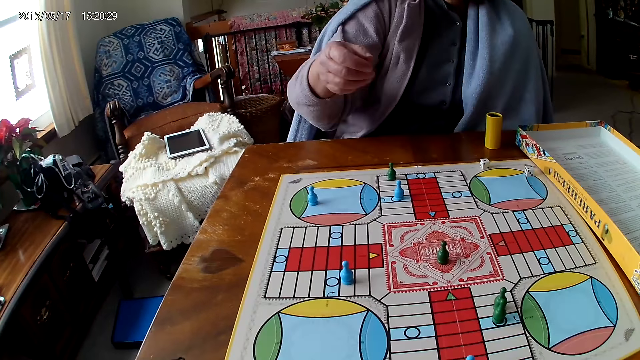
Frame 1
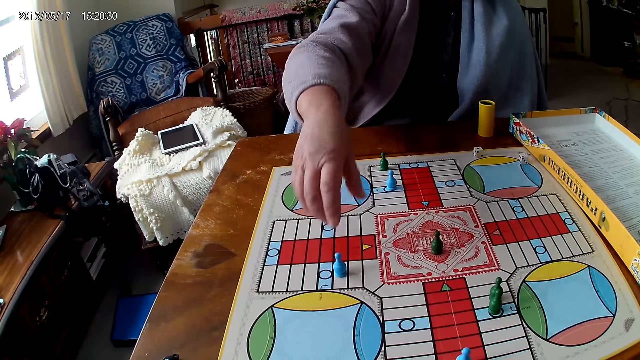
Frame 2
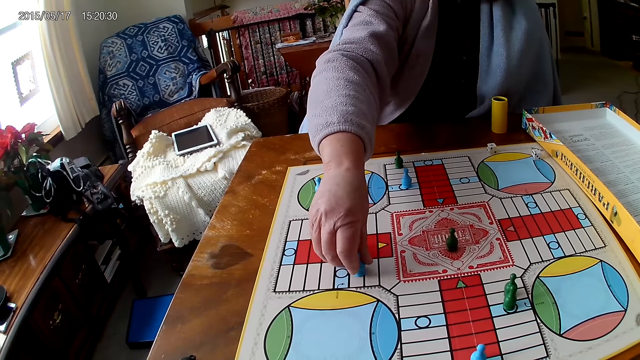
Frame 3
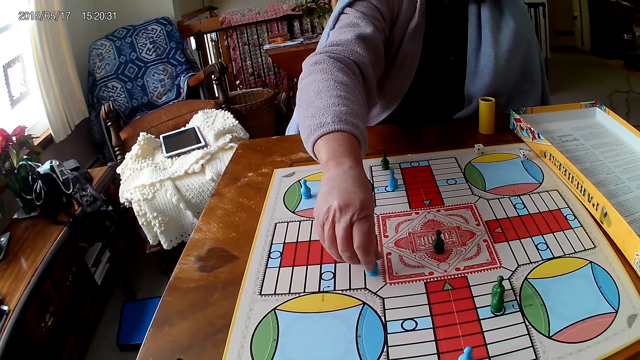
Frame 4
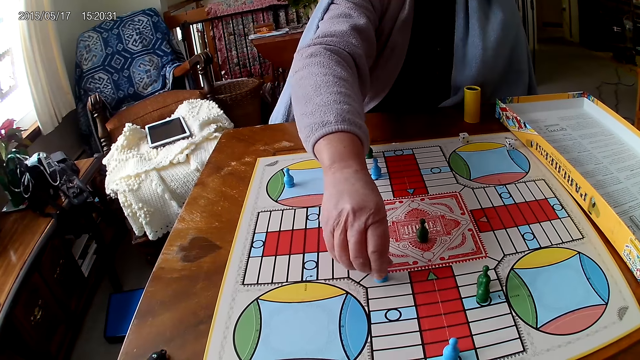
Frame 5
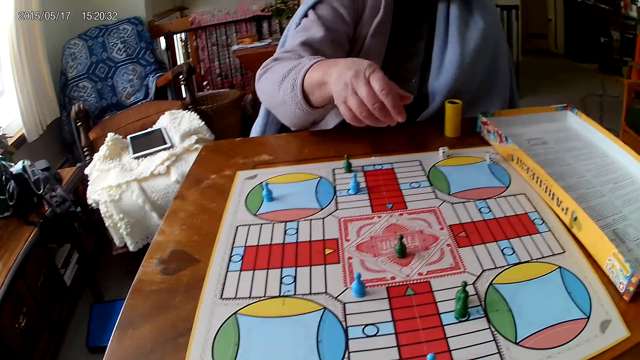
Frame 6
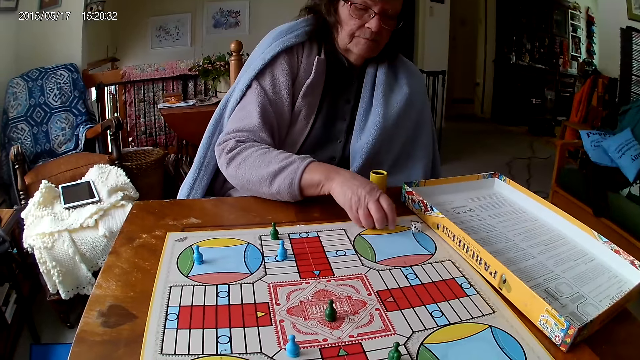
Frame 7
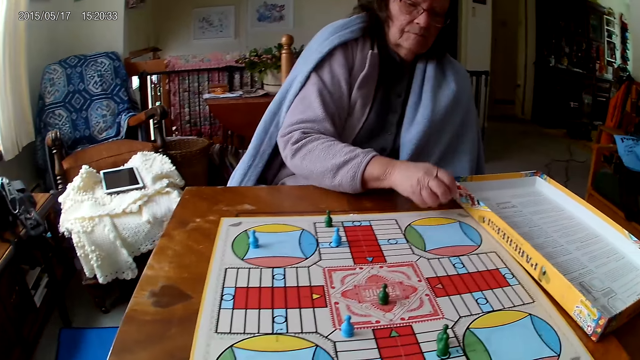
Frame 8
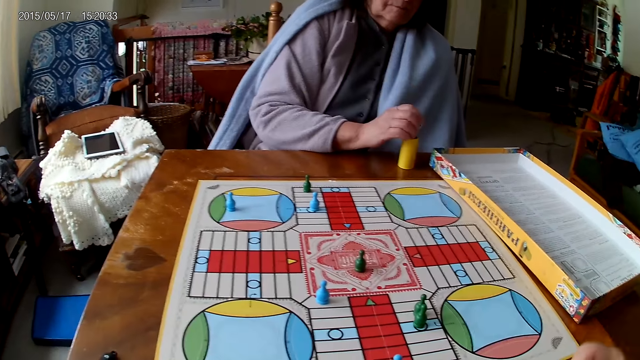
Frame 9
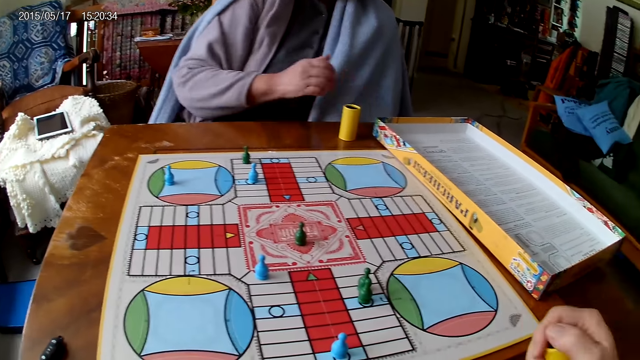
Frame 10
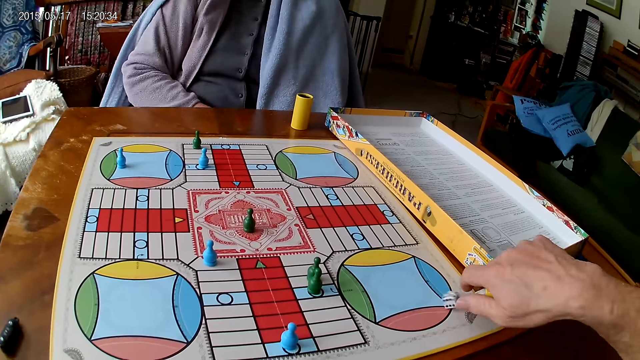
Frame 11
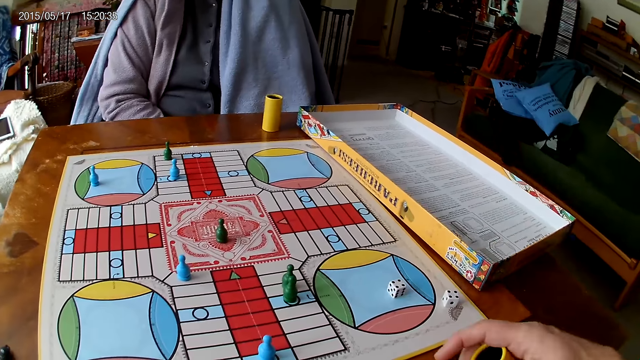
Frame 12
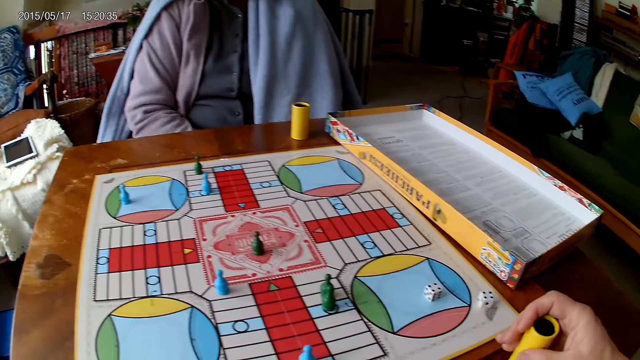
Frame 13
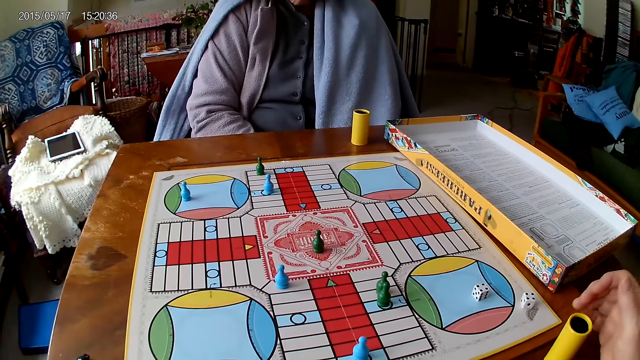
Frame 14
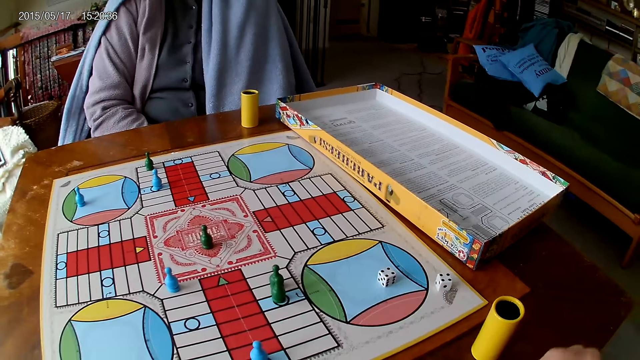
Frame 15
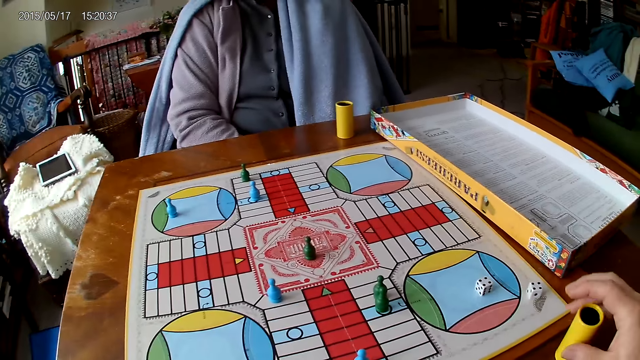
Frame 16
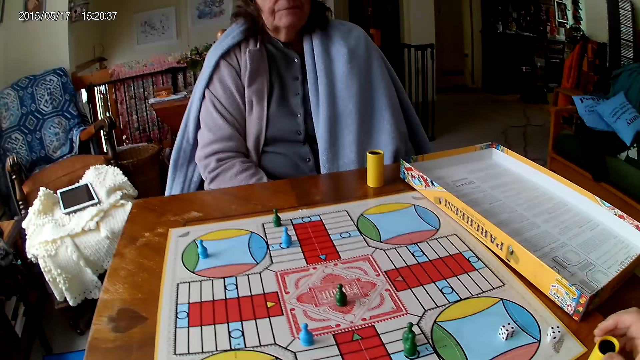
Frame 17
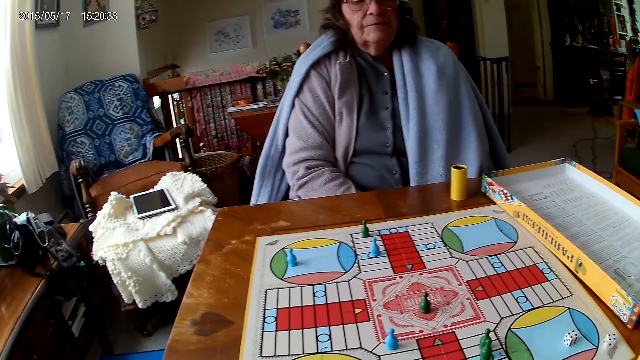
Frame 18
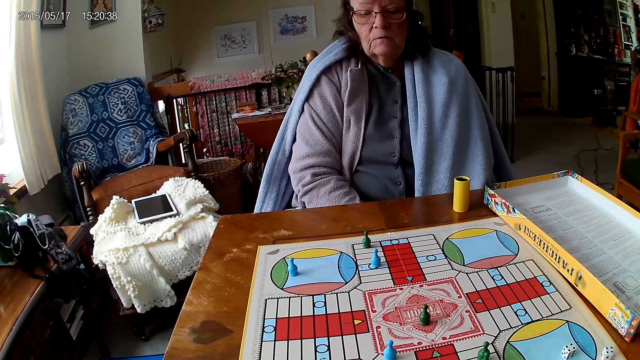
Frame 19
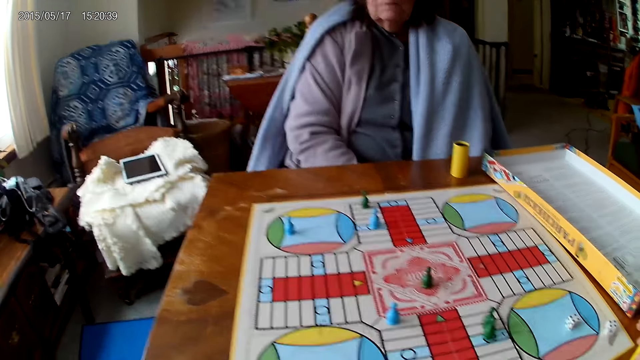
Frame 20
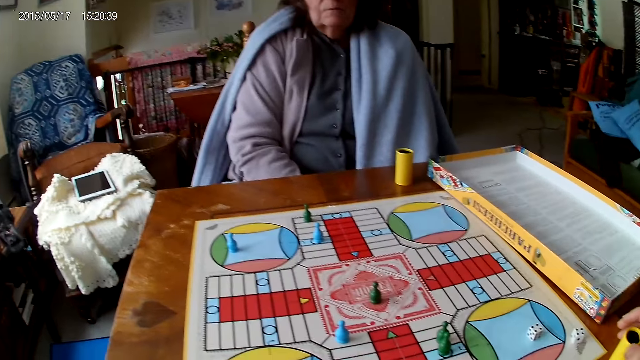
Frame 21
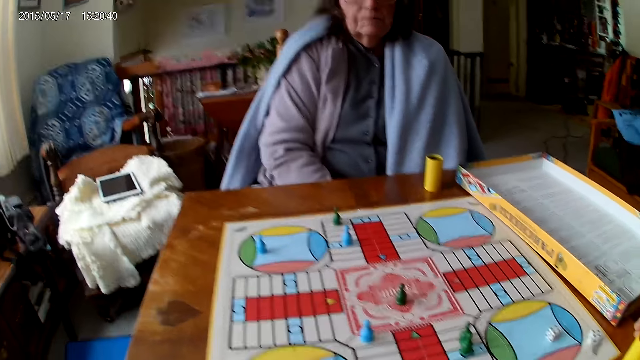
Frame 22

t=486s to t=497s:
A woman moves a piece on the Ludo board with her right hand. She picks the dice. She picks her dice from the Ludo board with her right hand. She drops the dice into her container. The camera wearer shakes his container with his right hand. He drops the dice in his container on the table. He drops his container on the table with his right hand. He stares at the game. He holds his container with his right hand.

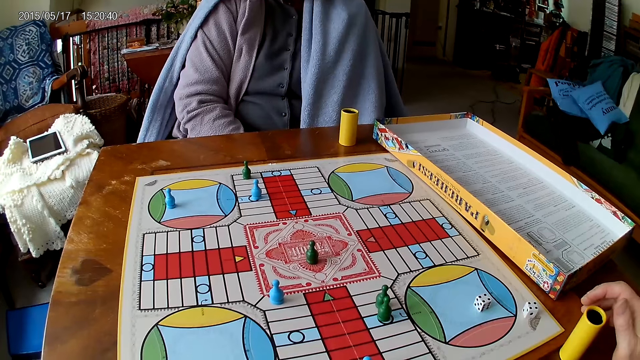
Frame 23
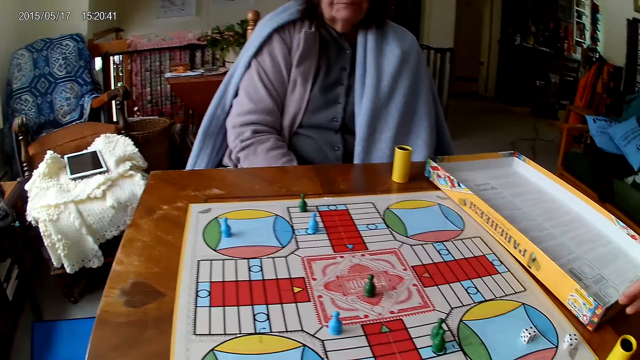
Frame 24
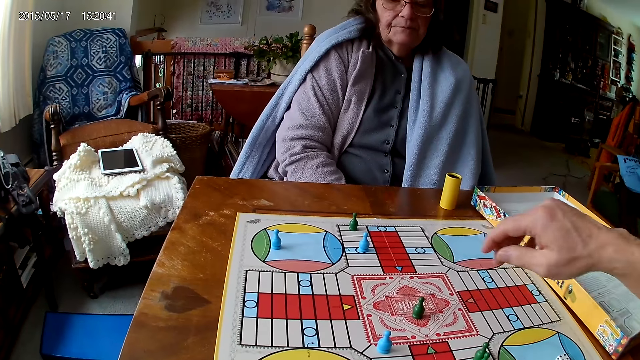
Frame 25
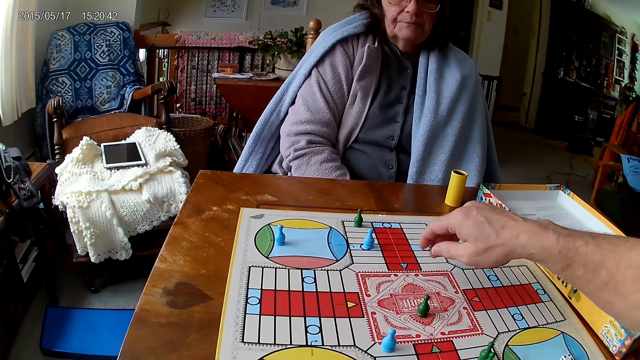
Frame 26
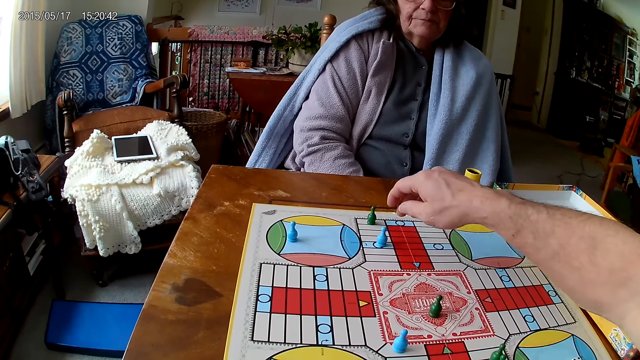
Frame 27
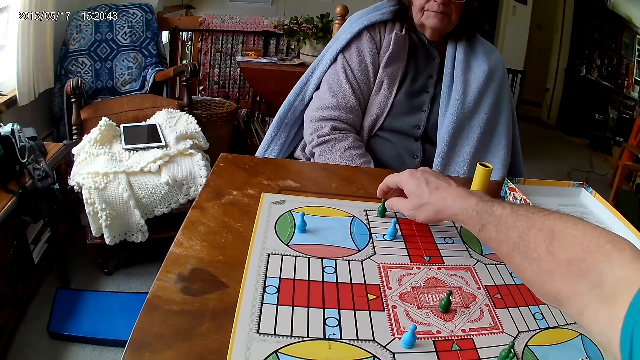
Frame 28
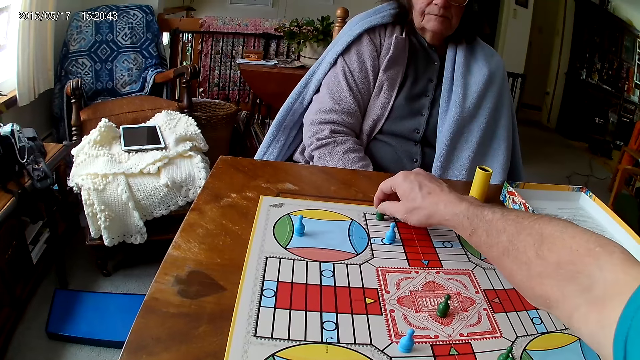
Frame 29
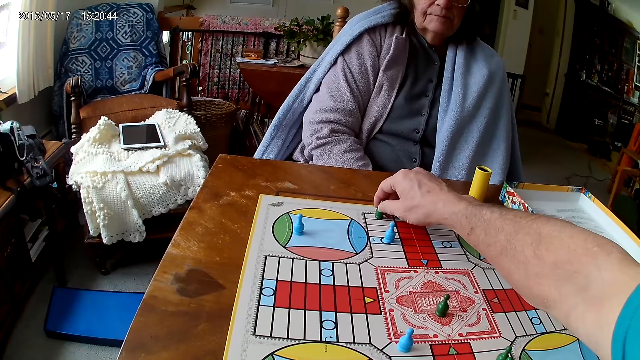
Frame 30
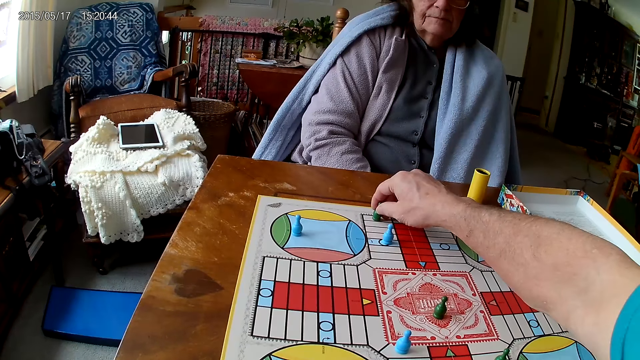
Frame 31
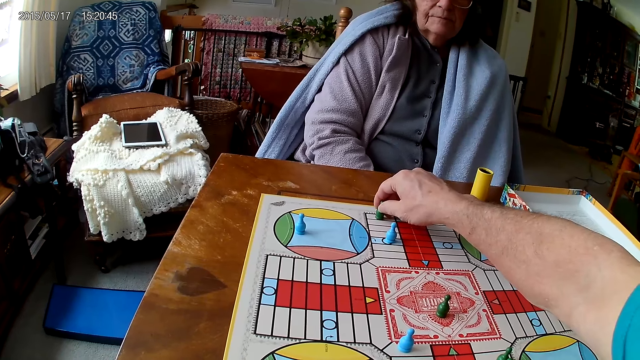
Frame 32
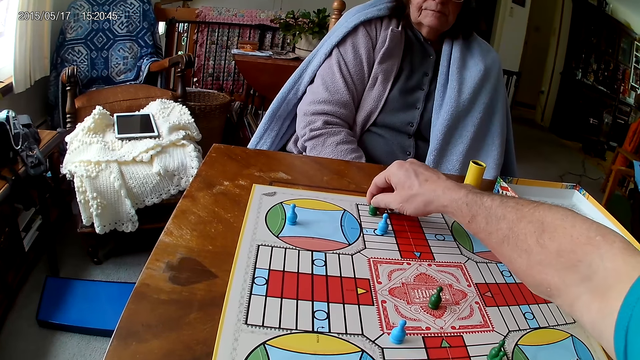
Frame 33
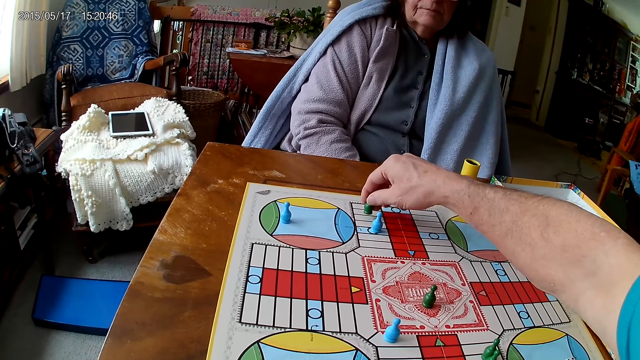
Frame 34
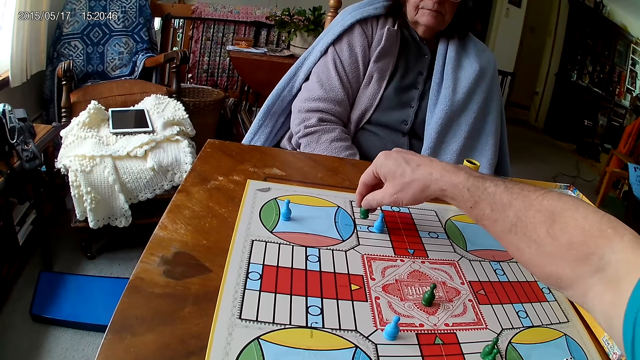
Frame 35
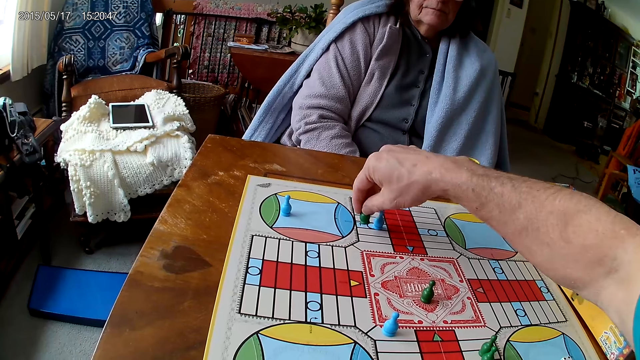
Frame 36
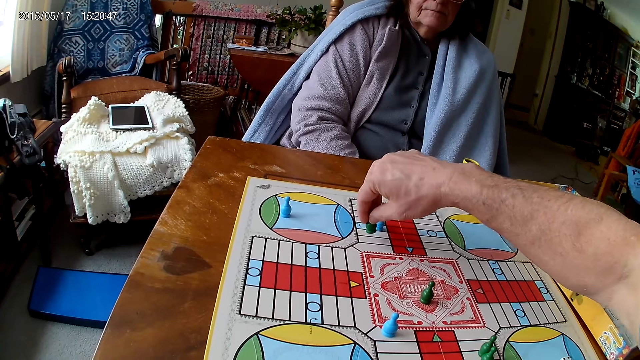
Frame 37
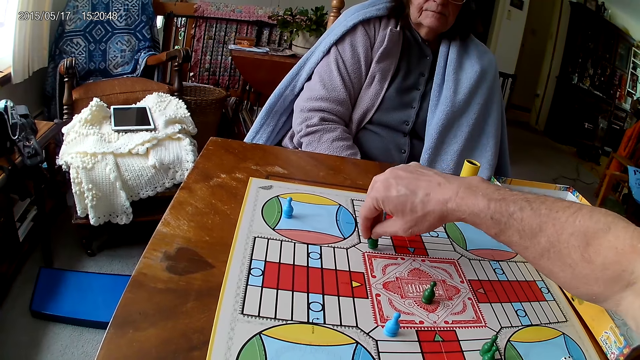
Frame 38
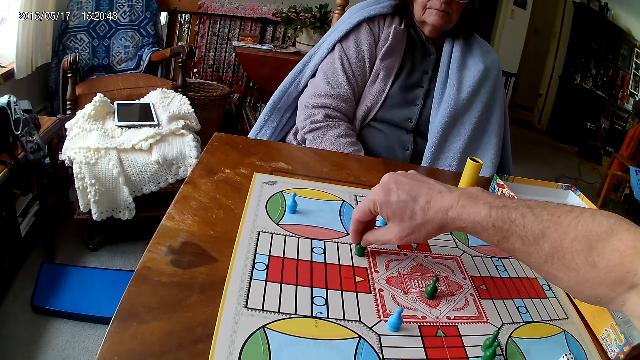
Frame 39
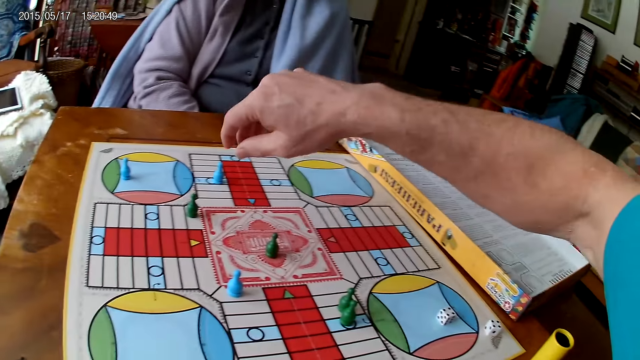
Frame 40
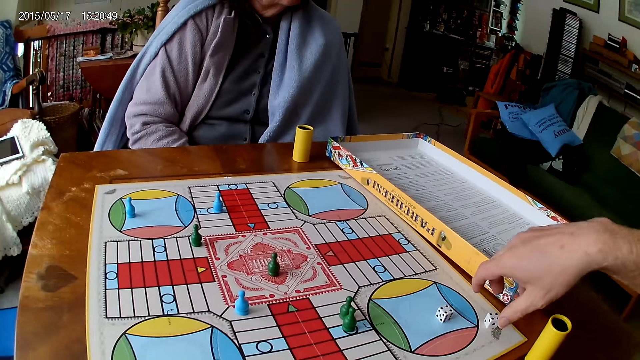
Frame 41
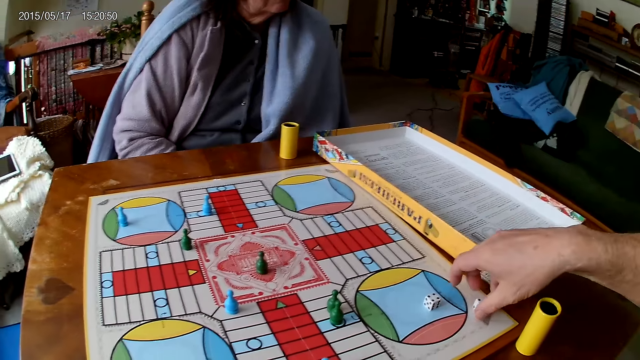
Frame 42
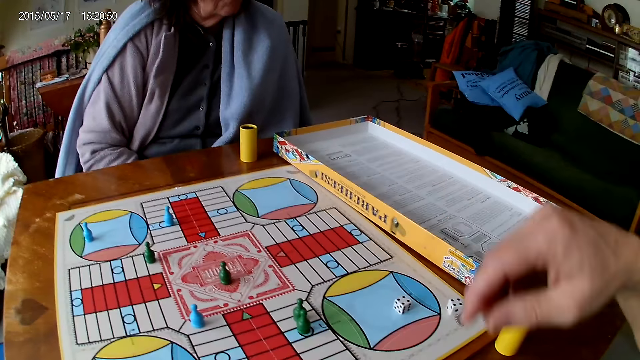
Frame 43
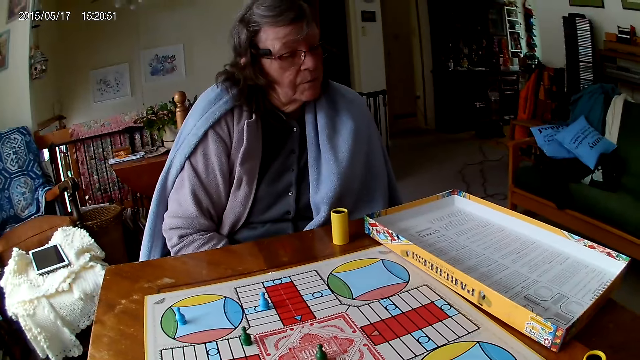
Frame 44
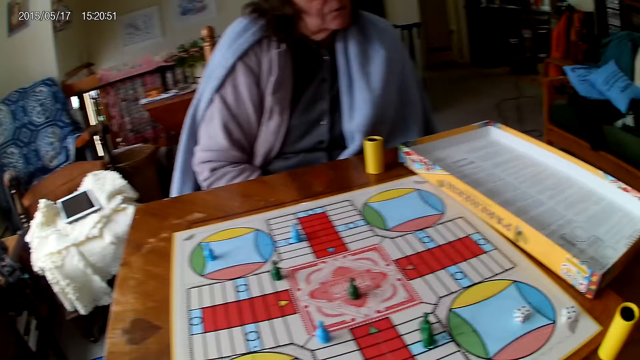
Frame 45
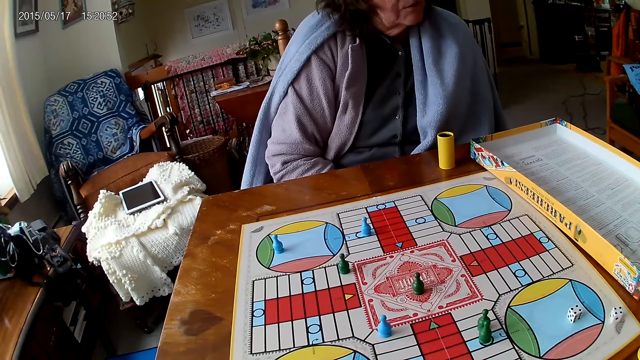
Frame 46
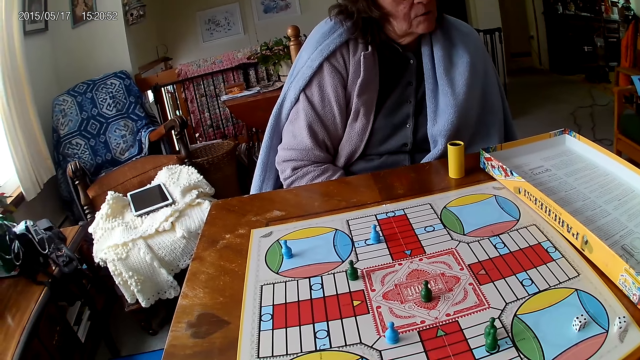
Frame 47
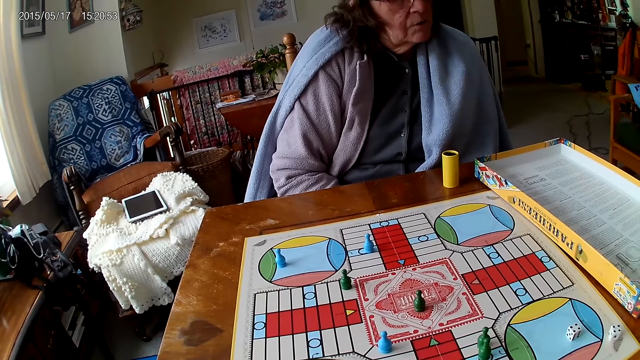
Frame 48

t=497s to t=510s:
The camera wearer picks the dice. He moves a piece on the Ludo board with his right hand. He touches the dice.
